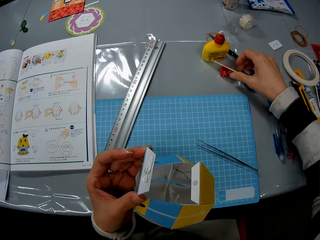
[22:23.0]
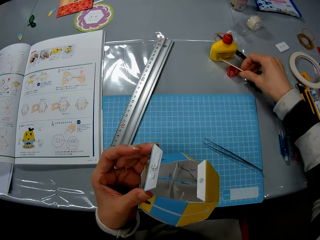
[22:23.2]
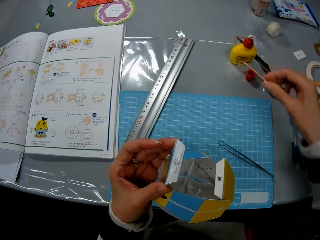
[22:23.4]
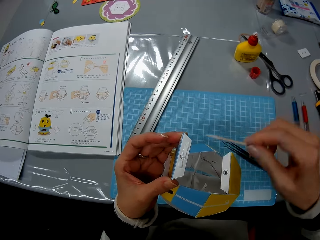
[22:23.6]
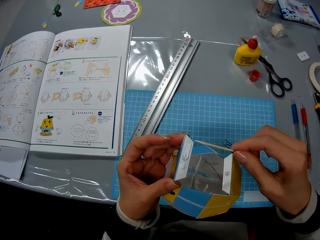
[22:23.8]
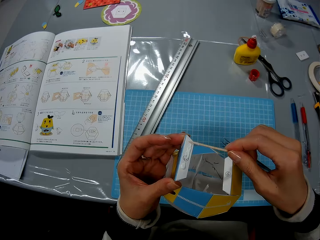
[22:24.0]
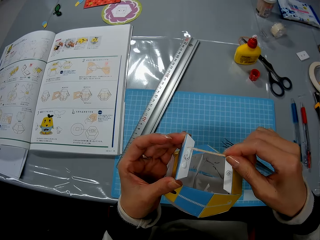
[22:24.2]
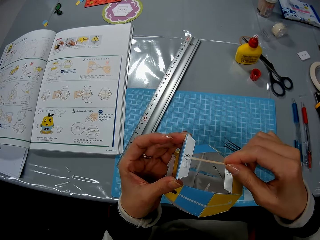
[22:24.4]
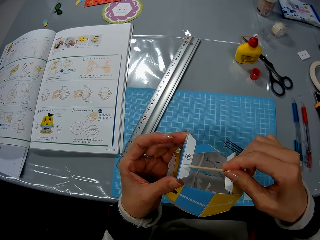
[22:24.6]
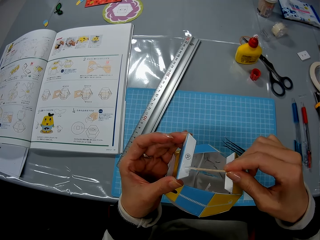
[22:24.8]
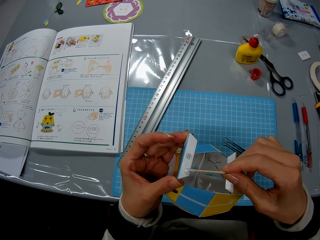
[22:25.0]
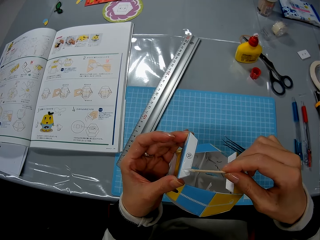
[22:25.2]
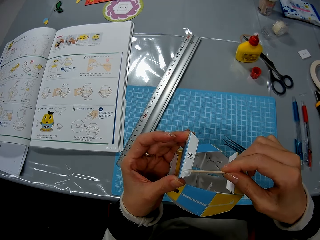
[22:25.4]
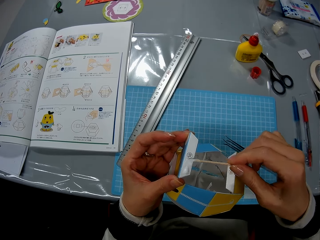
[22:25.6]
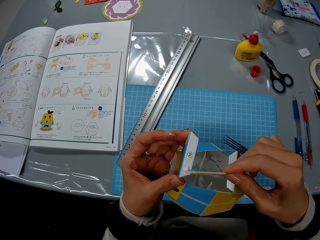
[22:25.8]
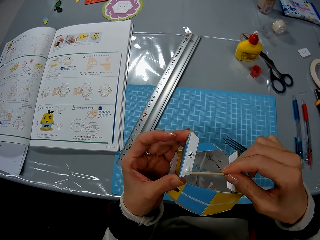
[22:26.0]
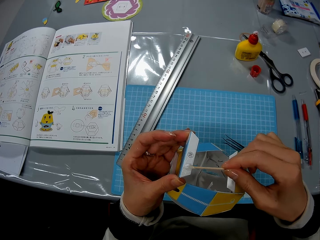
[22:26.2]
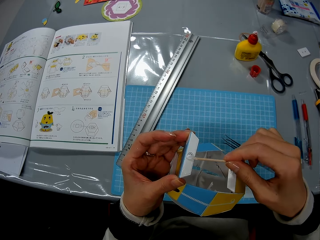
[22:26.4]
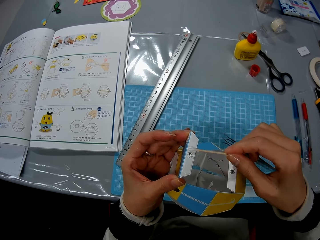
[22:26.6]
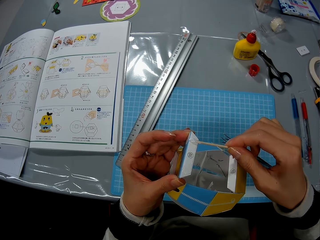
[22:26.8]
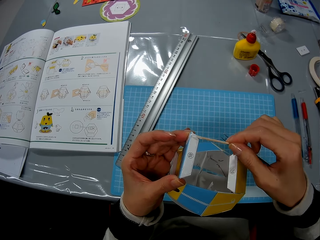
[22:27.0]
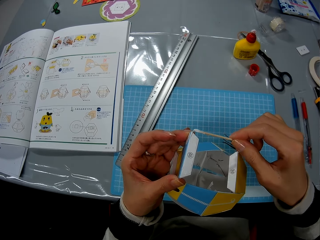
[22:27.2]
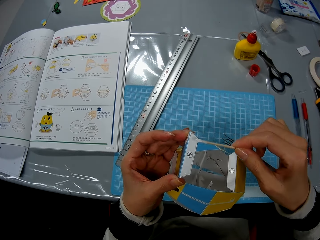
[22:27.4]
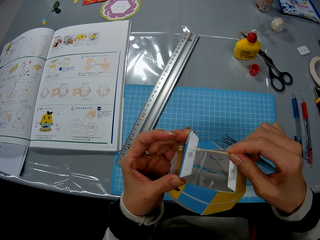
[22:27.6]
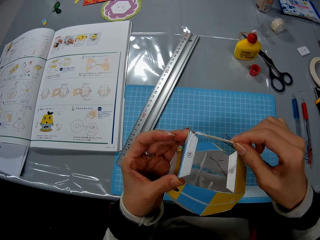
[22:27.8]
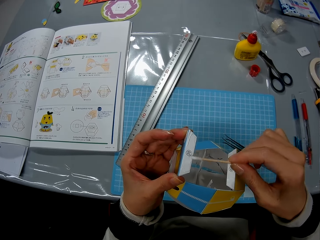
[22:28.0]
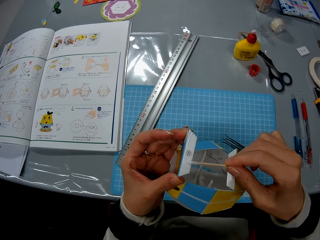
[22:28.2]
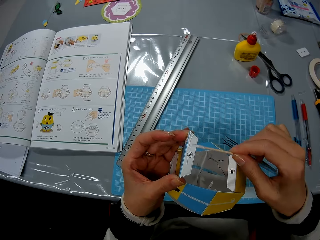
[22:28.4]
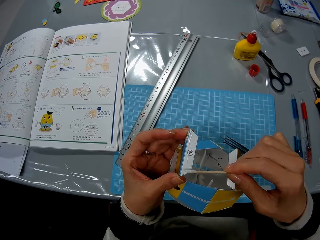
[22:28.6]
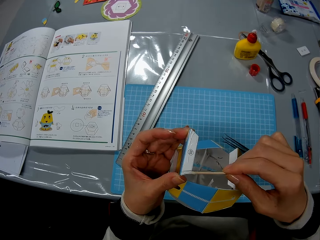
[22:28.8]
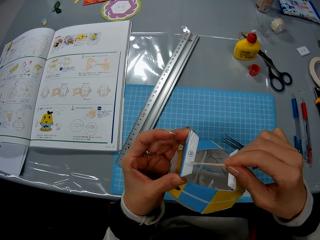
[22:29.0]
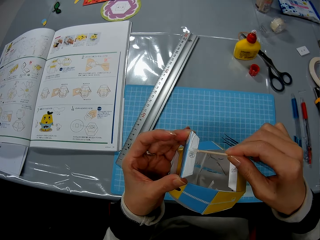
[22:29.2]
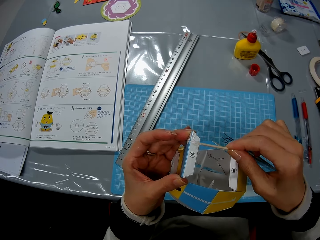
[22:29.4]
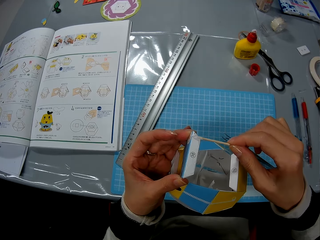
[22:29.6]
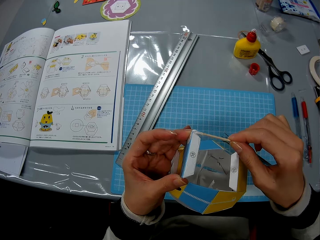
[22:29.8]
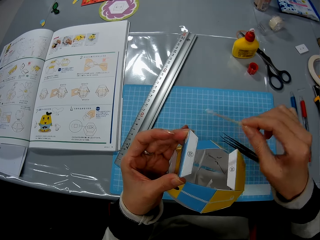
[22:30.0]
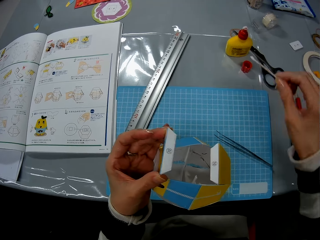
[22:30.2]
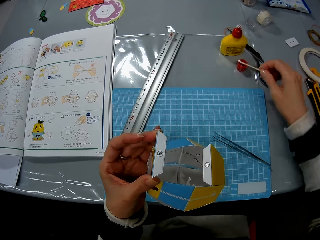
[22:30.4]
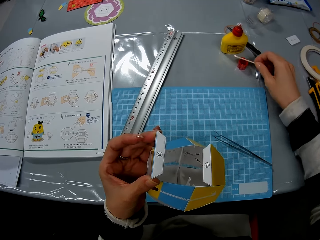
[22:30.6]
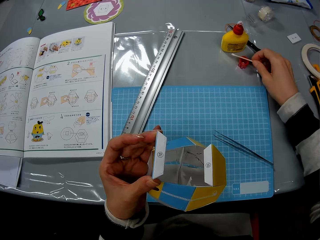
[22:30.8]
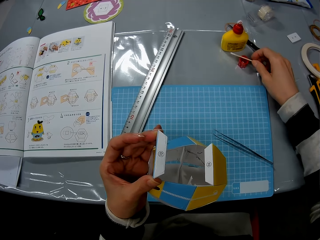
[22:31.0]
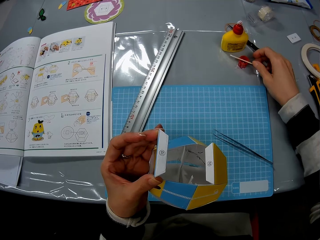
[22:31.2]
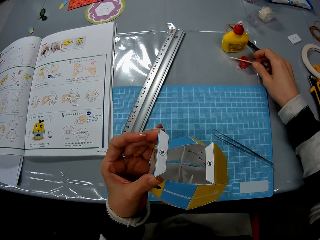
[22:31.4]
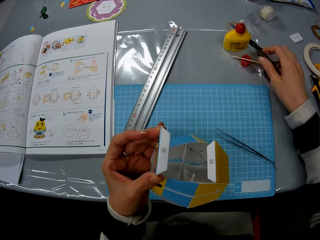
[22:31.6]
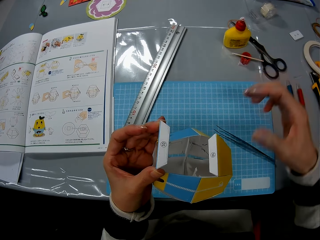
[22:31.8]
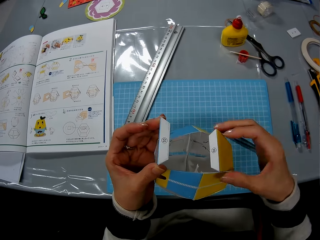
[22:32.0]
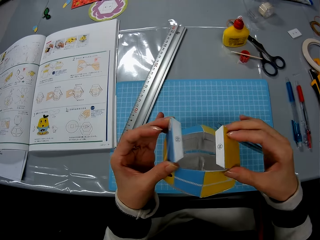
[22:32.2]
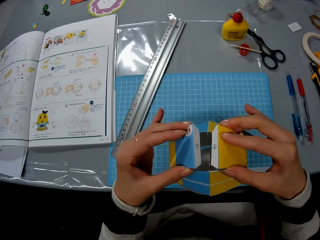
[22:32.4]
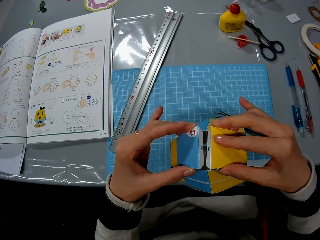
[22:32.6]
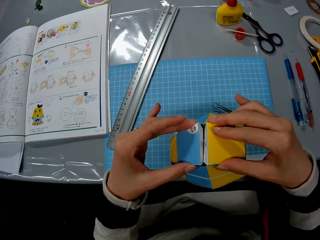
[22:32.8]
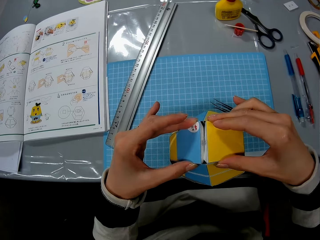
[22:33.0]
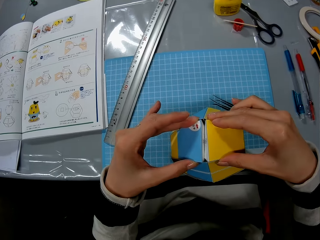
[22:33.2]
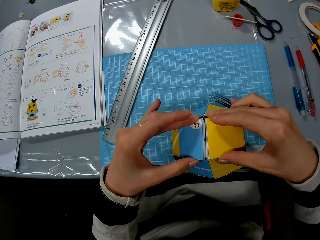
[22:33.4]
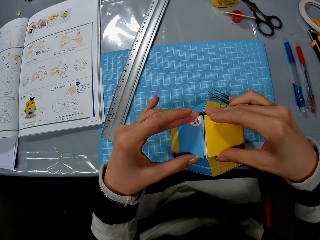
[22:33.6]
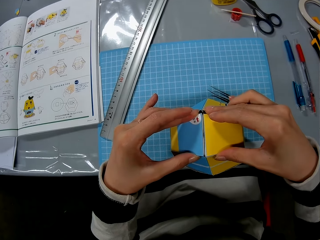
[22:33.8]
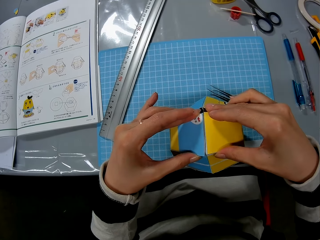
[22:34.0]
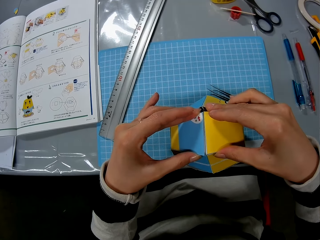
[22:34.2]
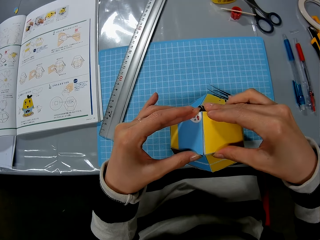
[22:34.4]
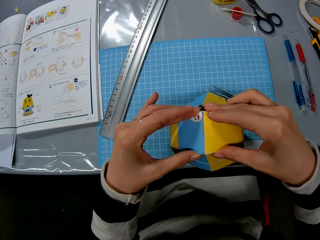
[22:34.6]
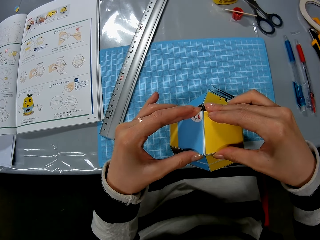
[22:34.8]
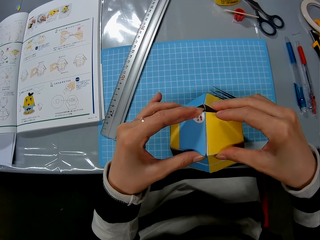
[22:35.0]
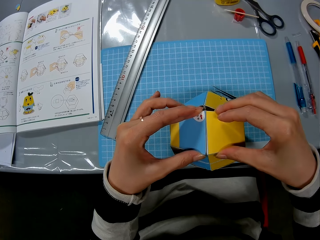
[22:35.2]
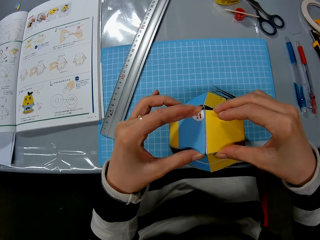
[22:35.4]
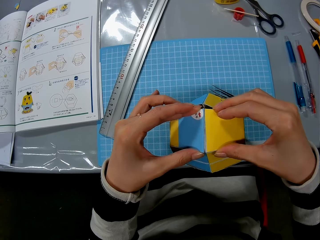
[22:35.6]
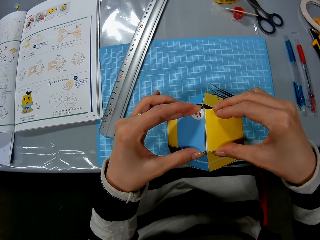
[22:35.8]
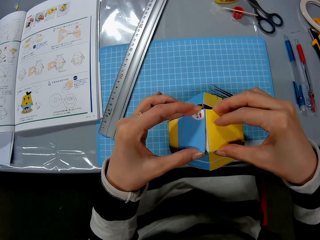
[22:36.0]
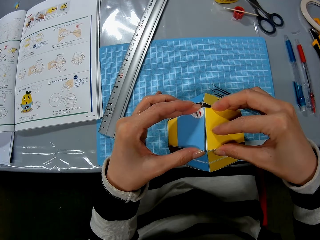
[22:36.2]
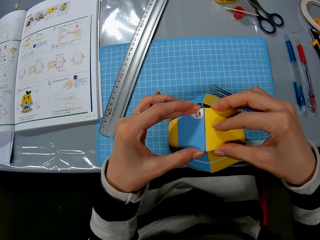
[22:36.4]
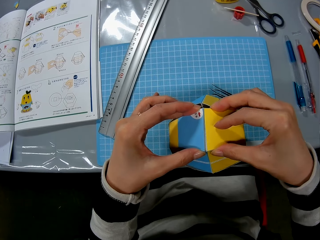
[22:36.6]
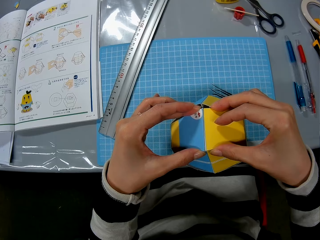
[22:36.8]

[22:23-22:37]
The camera wearer picks up the wooden stick from the table. They use the stick to spread glue on the paper craft. They drop the stick on the table. They glue the paper craft together.

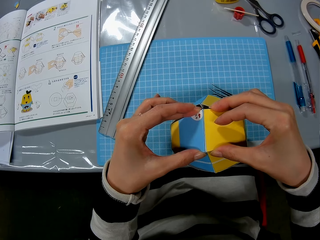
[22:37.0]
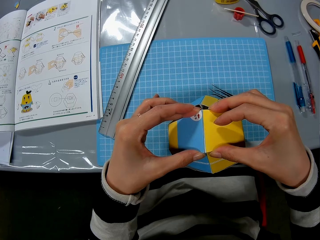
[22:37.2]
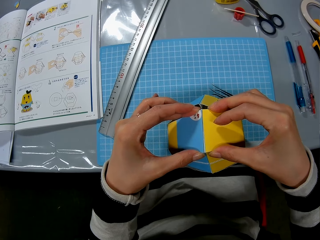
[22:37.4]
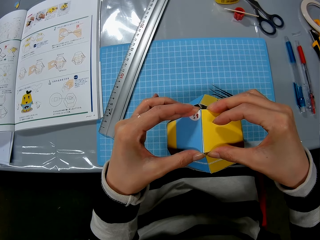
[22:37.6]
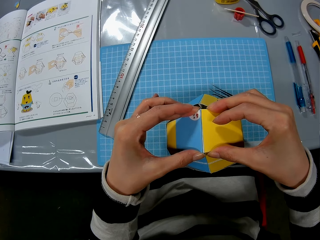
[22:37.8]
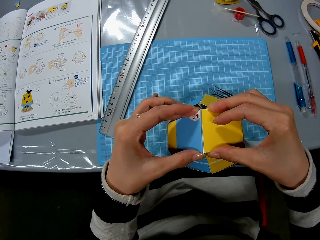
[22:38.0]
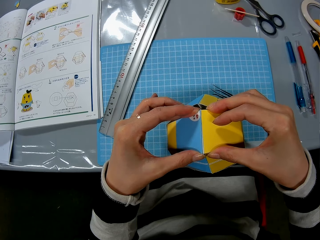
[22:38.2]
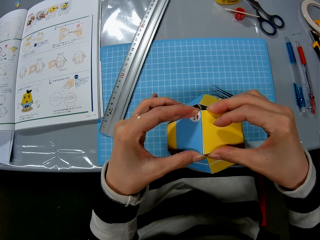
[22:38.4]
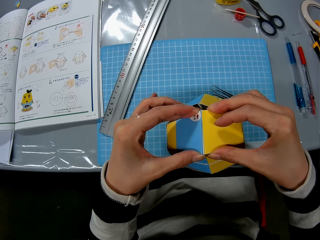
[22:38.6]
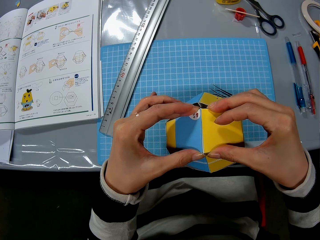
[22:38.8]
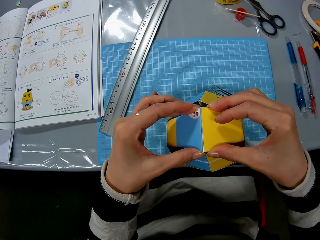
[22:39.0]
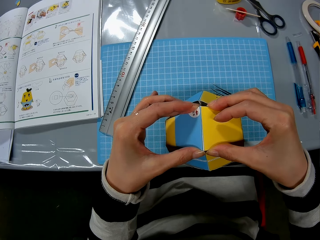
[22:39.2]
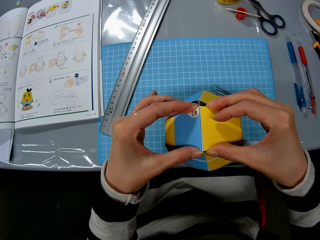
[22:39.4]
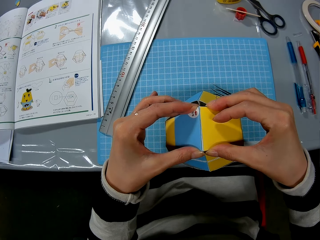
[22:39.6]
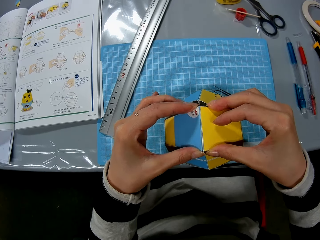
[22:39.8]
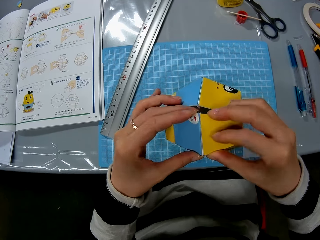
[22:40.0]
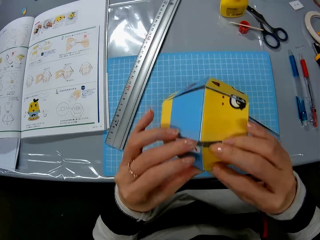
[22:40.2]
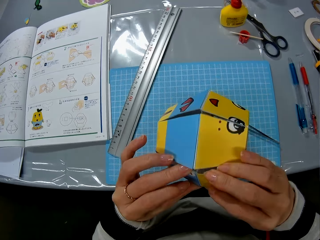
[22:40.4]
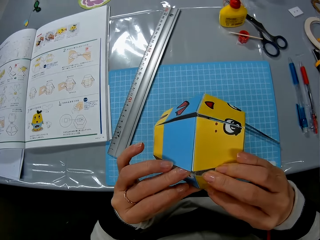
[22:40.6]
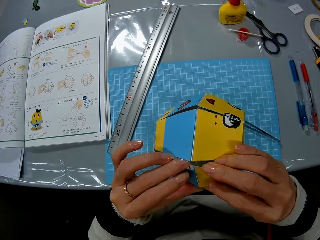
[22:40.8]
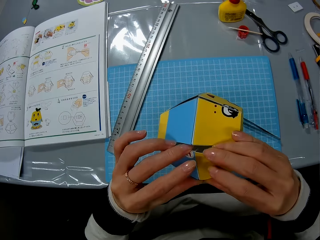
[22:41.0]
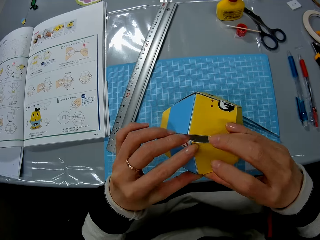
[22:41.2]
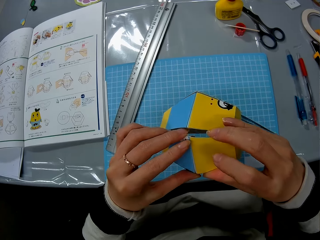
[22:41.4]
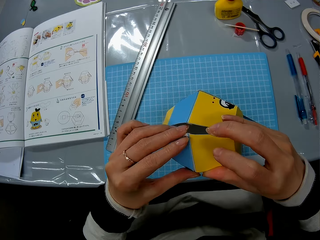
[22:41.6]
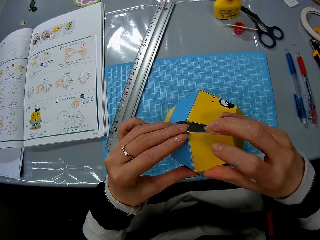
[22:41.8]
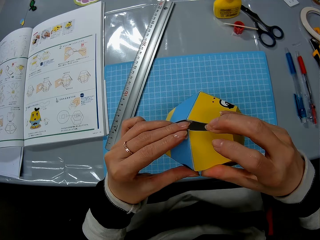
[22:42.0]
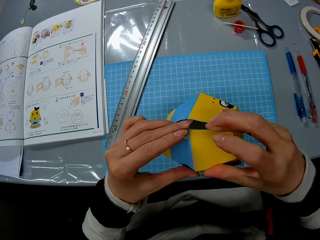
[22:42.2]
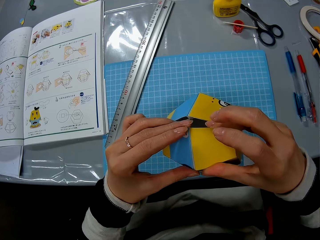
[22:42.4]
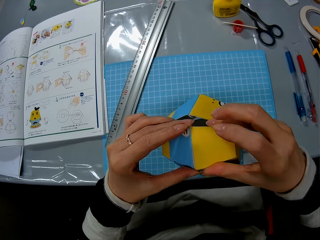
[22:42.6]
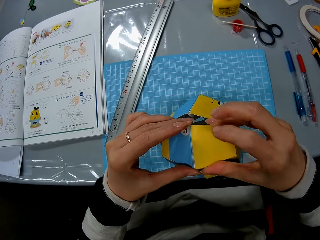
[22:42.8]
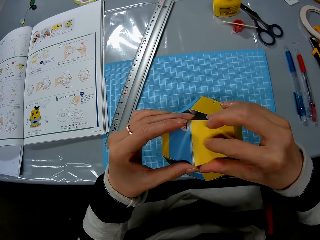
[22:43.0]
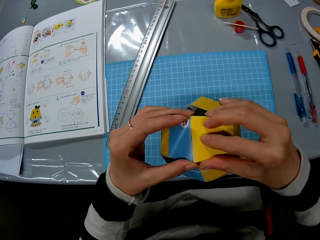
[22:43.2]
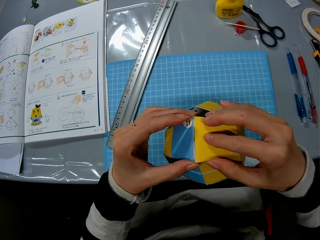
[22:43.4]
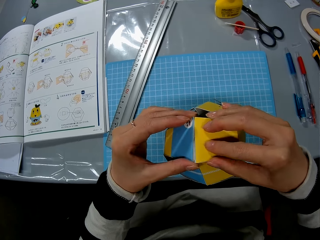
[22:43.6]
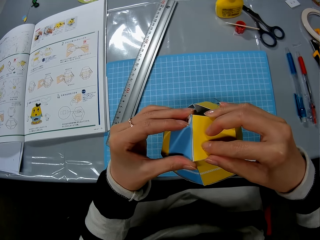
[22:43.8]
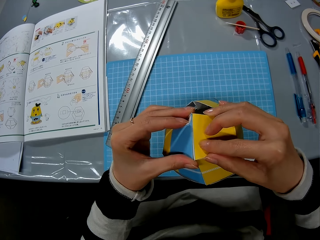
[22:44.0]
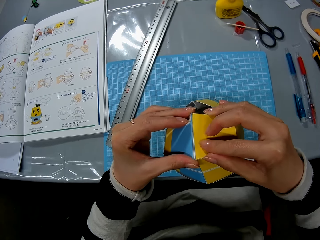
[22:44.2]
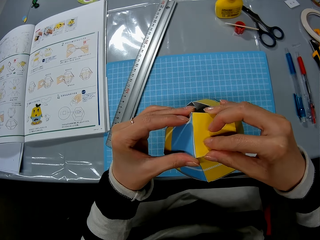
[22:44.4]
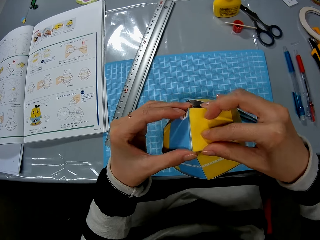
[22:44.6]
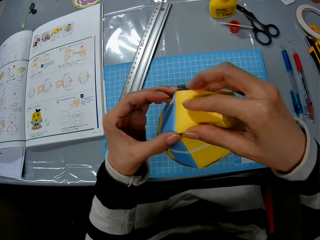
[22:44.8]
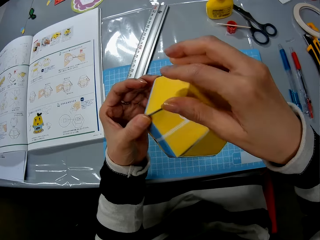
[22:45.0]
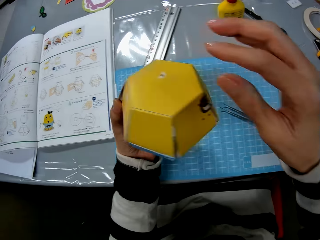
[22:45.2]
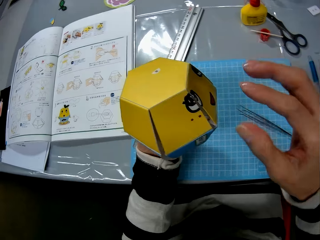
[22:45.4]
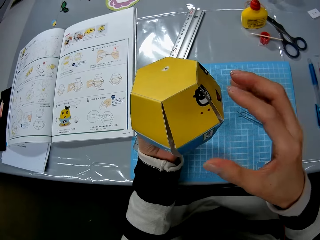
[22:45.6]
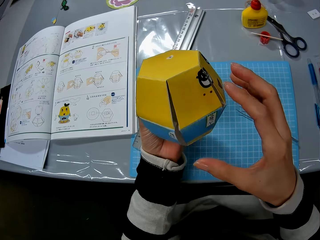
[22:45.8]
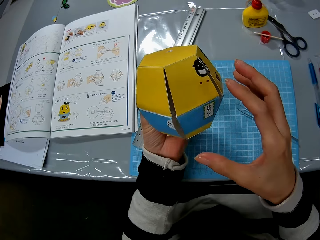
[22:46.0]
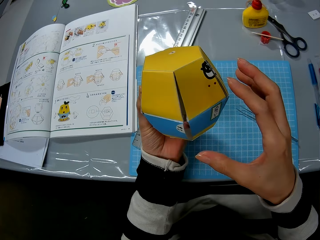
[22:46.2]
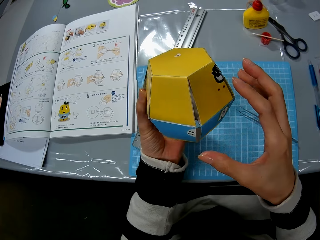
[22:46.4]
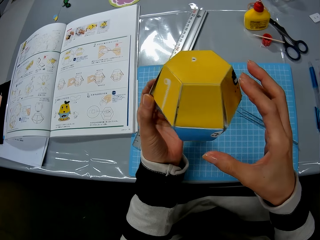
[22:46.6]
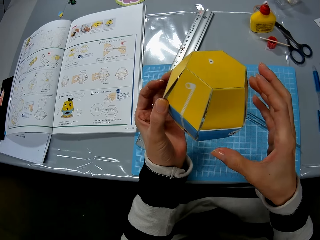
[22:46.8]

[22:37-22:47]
The camera wearer rotates the model. They turn the cardboard craft.
